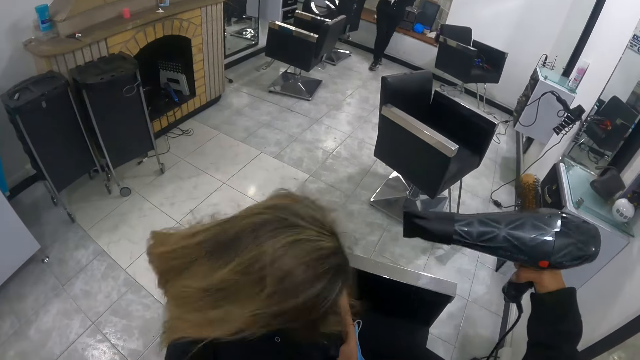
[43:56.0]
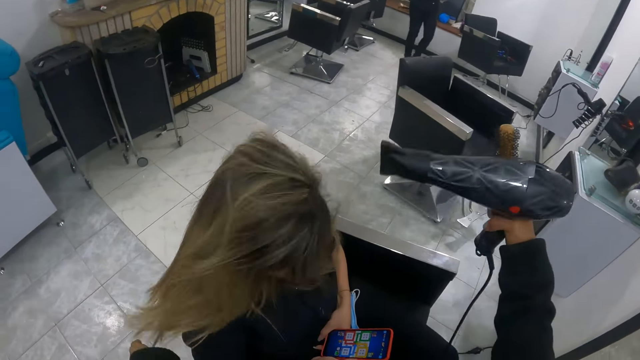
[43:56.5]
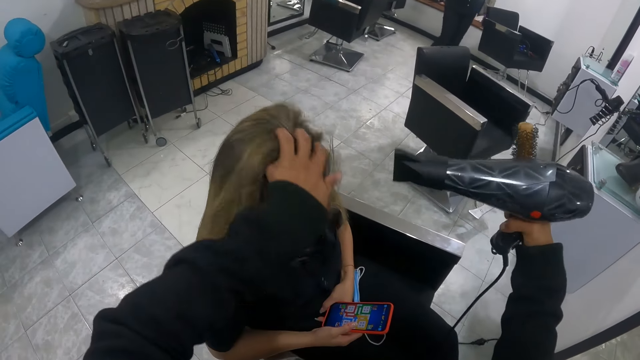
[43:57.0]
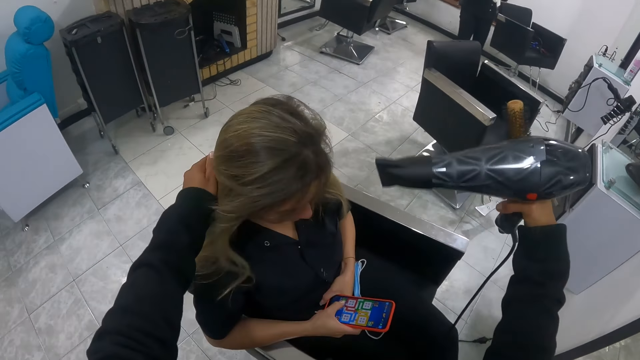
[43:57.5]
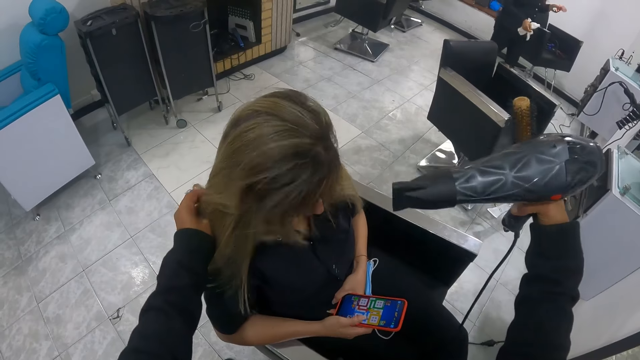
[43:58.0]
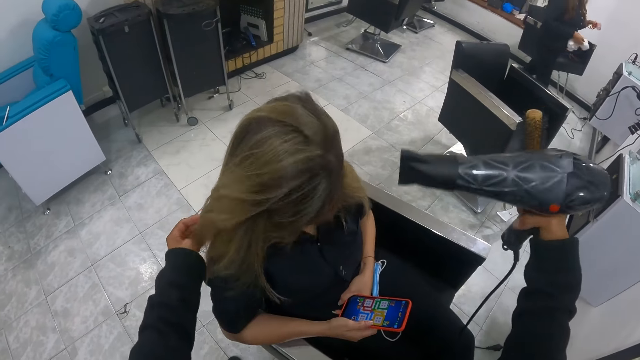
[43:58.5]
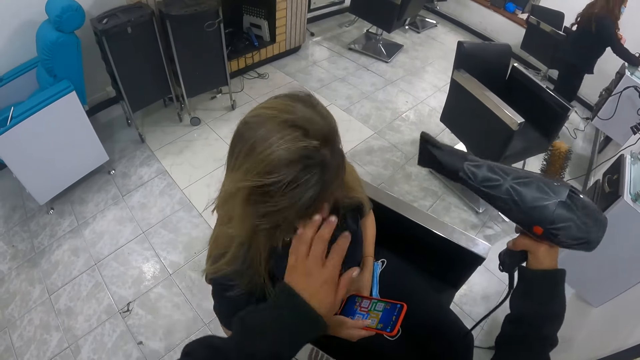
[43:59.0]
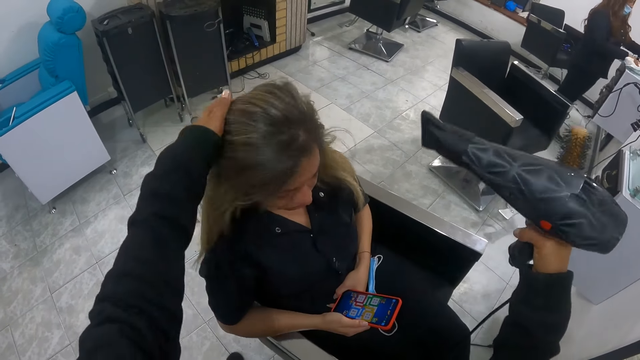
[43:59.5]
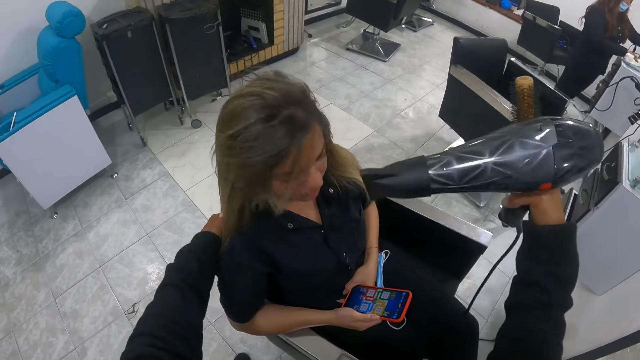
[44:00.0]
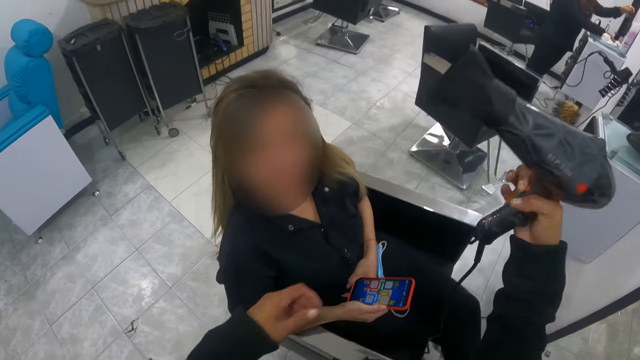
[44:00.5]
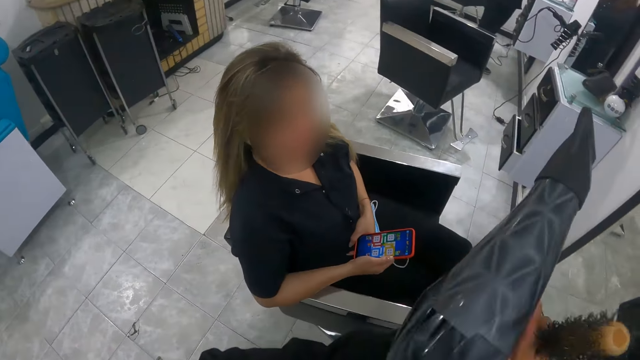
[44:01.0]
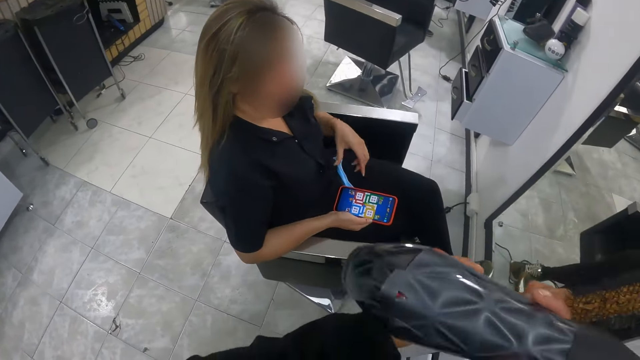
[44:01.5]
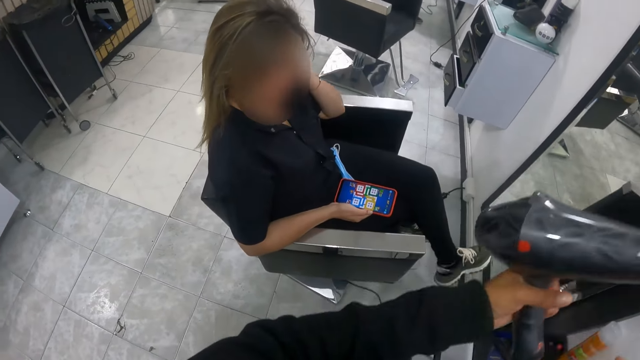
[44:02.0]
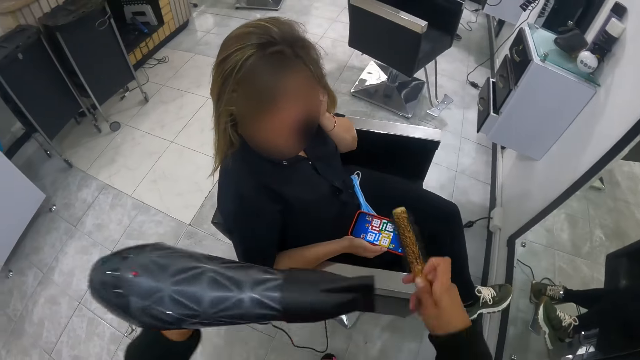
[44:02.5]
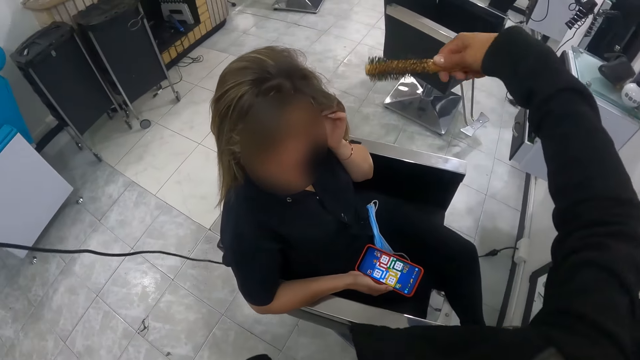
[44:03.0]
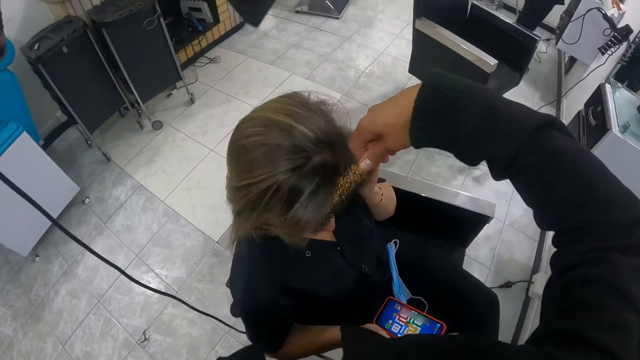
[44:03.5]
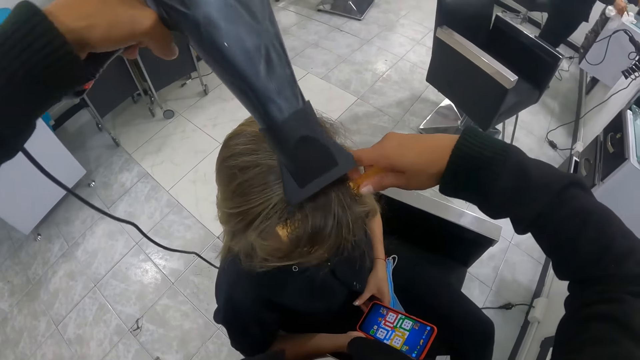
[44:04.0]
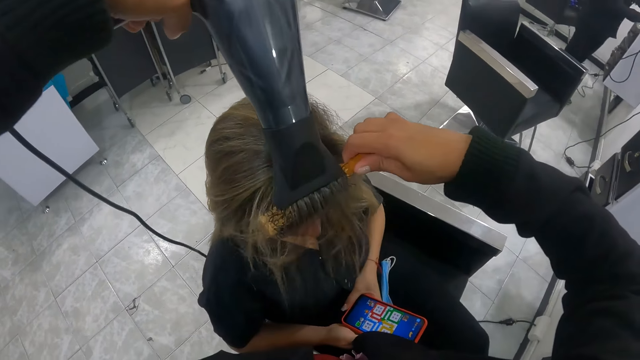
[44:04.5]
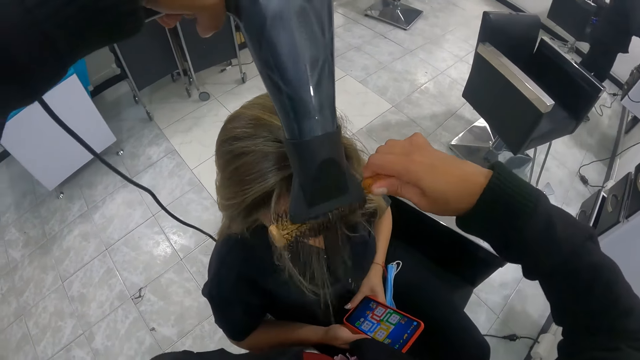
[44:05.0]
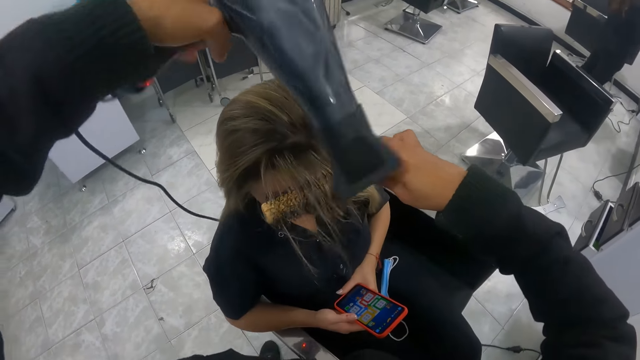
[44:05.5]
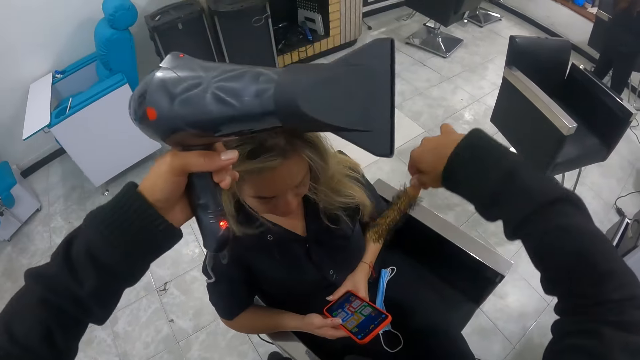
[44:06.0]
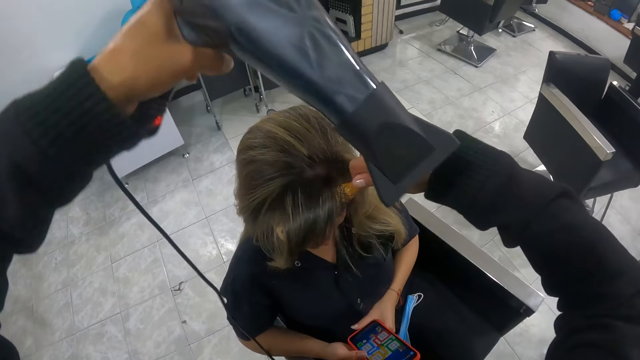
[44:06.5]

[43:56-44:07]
The camera wearer touches the person's hair. She blows the person's hair with the blow dryer. She brushes the woman's hair with the hair brush and the hair dryer in her hands. She straightens the woman's hair with the blow dryer.

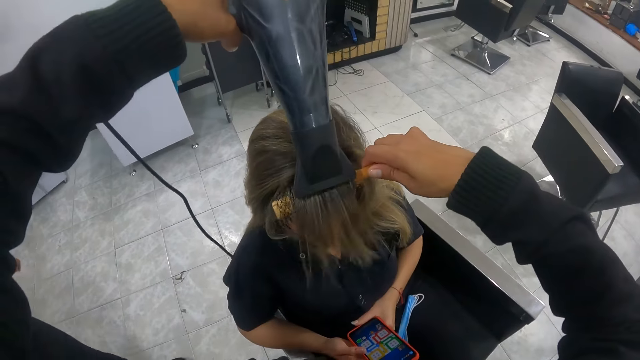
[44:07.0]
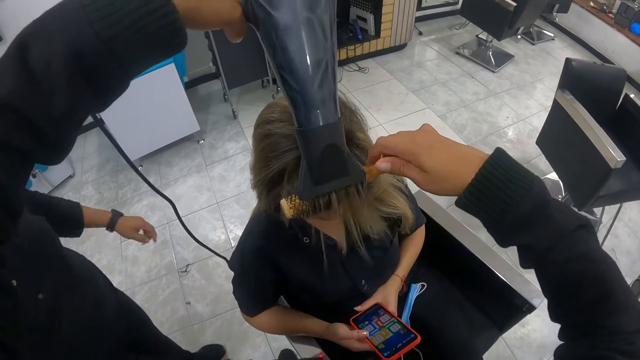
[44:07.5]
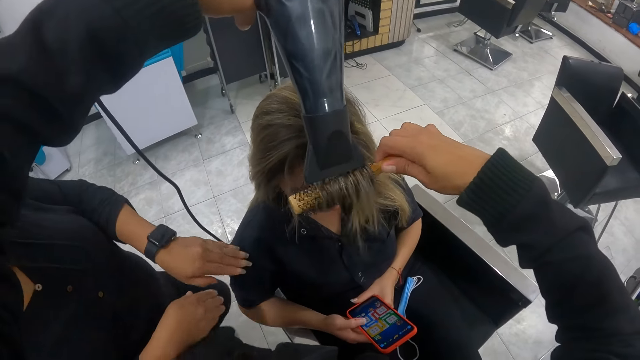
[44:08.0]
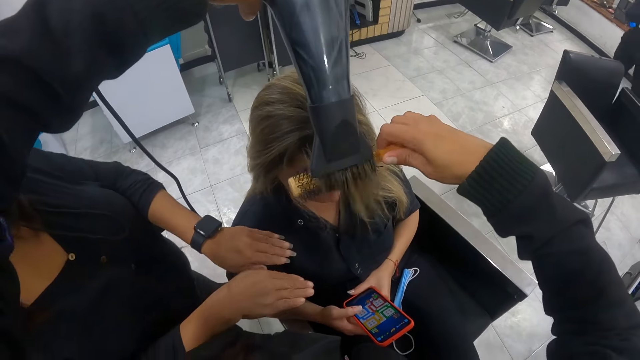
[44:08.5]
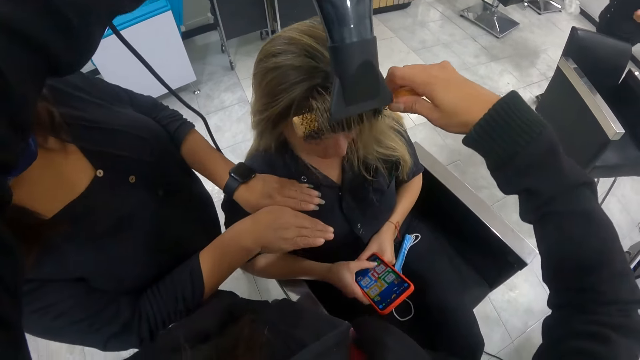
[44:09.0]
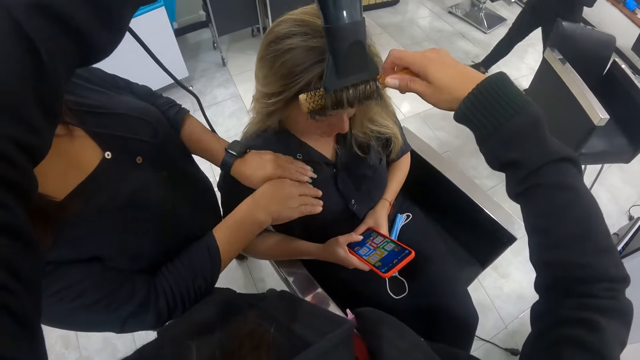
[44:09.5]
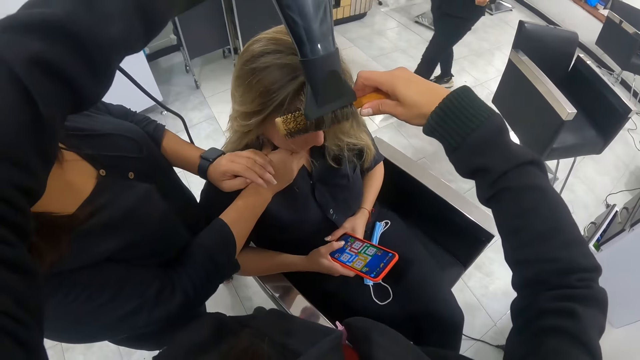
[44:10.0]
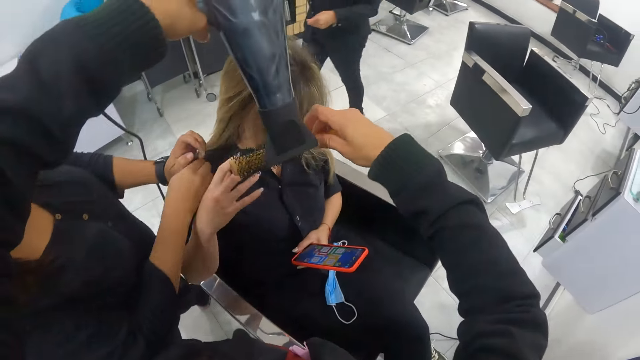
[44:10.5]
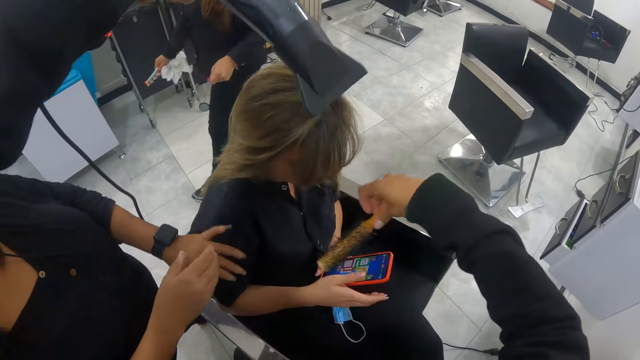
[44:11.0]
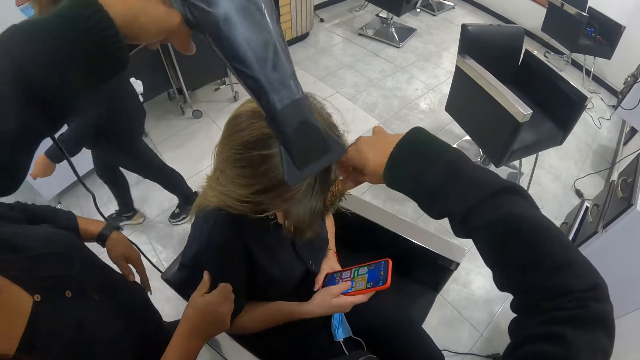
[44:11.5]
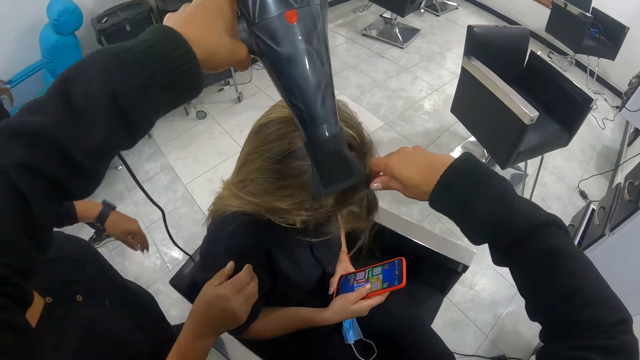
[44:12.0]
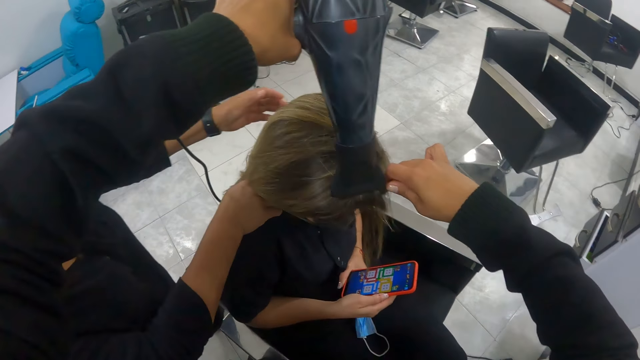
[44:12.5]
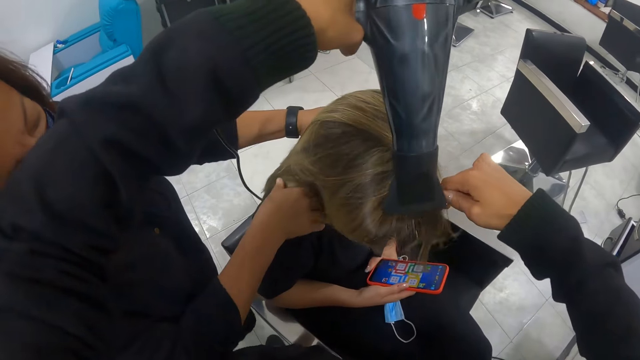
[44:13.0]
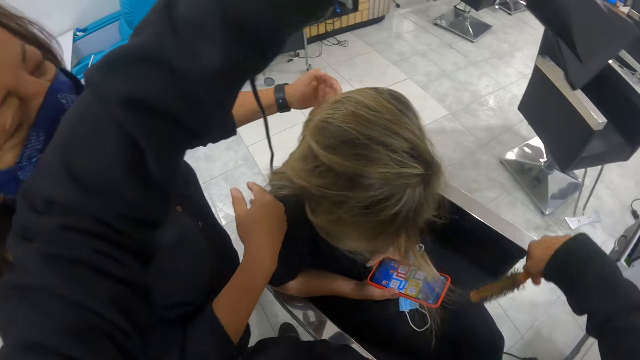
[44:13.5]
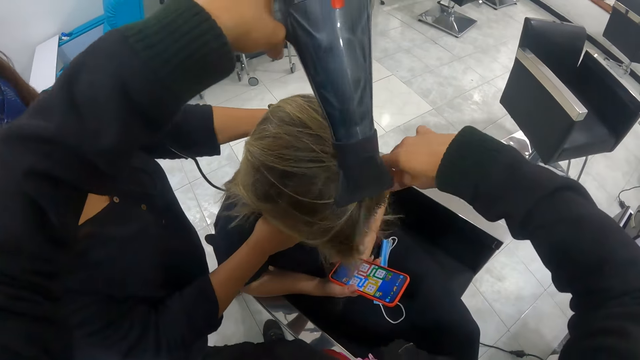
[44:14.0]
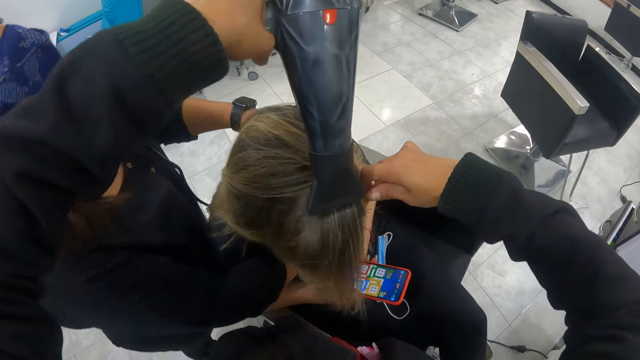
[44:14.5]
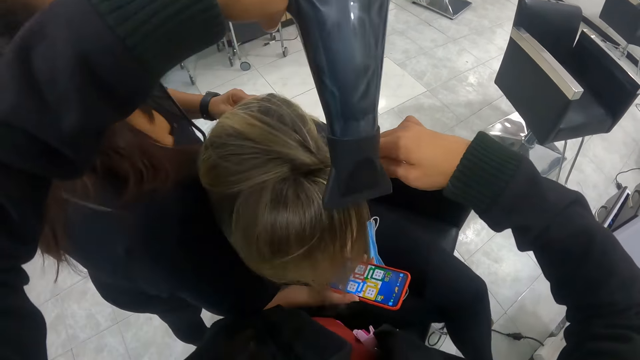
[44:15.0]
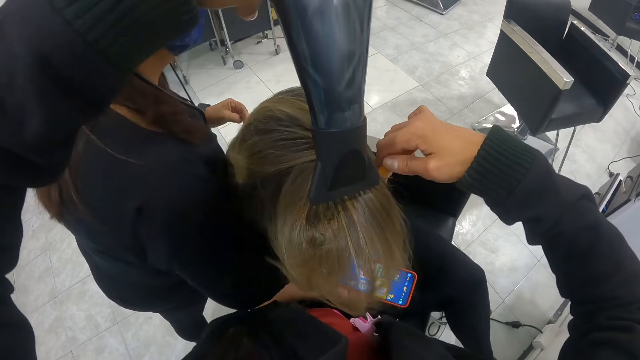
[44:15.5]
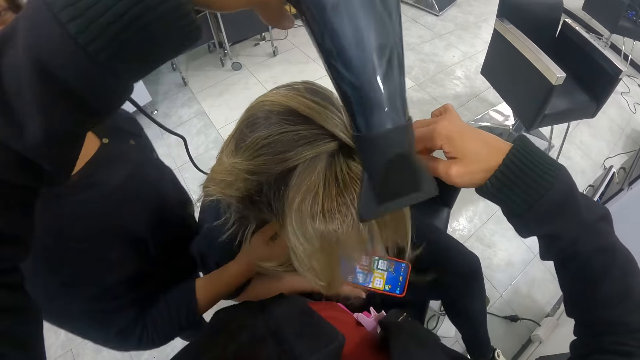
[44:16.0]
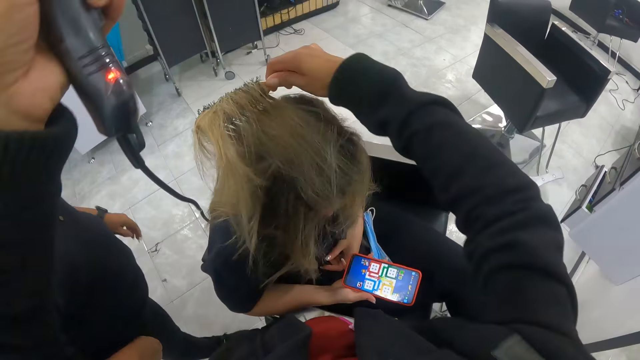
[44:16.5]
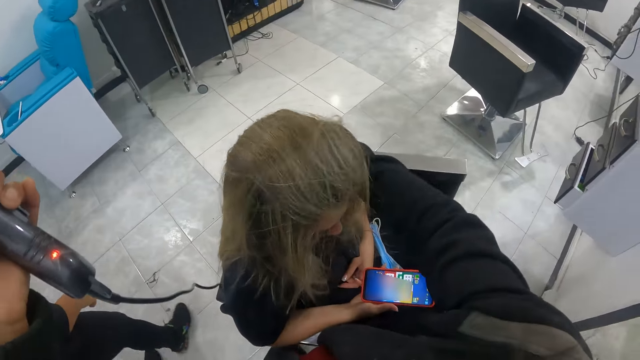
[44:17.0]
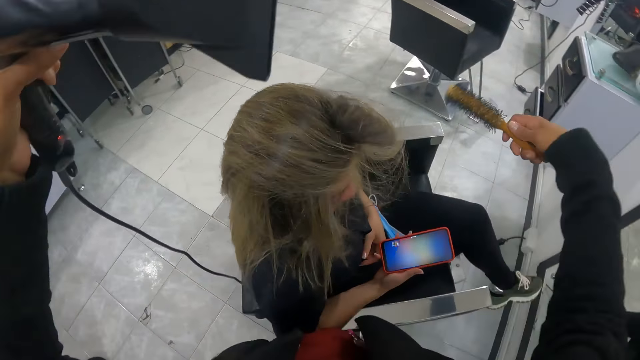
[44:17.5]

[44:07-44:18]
A woman shows another woman her nails. The first woman touches the other woman's jaw with her right hand. The first woman plays with the other woman's hair with her hands.
